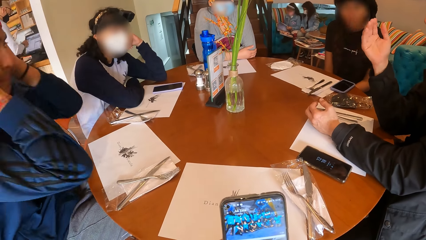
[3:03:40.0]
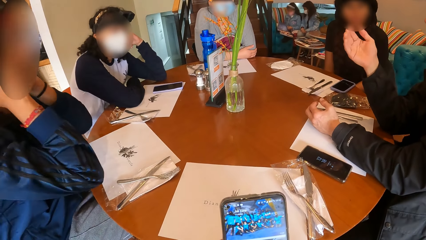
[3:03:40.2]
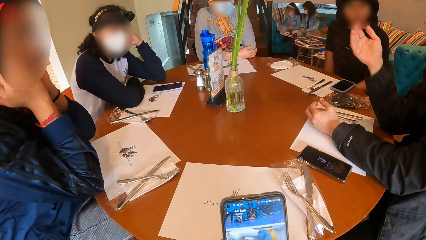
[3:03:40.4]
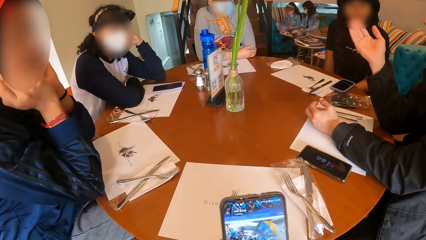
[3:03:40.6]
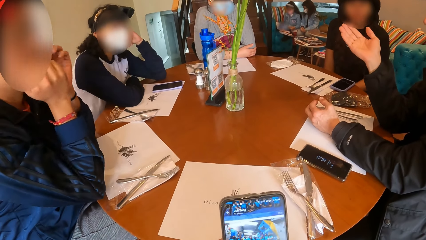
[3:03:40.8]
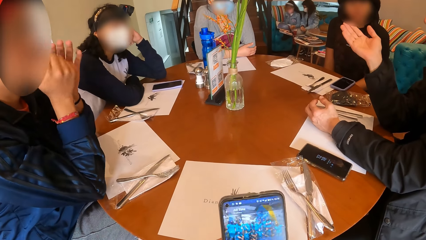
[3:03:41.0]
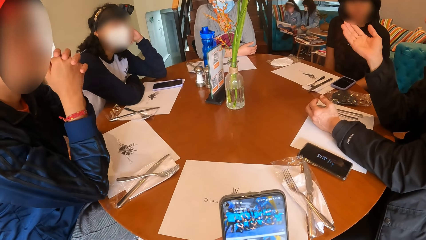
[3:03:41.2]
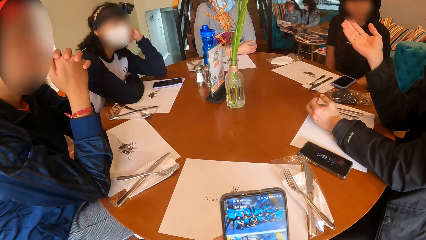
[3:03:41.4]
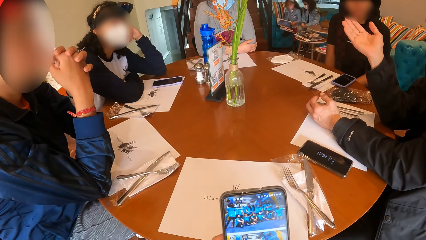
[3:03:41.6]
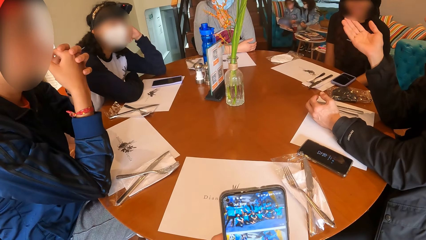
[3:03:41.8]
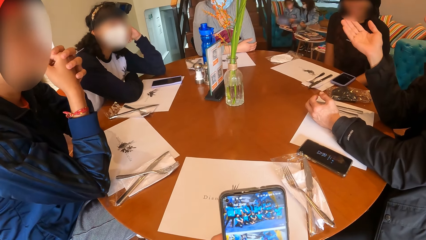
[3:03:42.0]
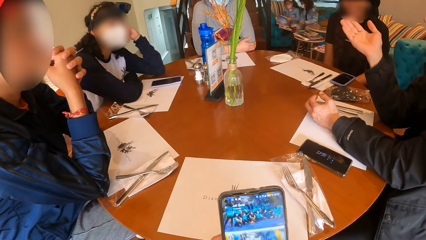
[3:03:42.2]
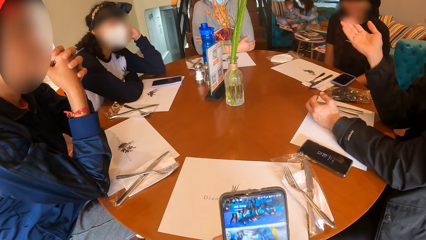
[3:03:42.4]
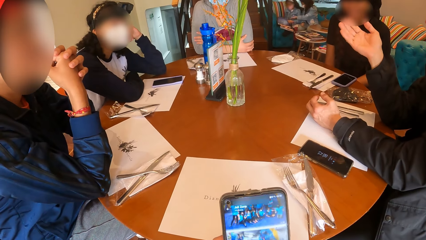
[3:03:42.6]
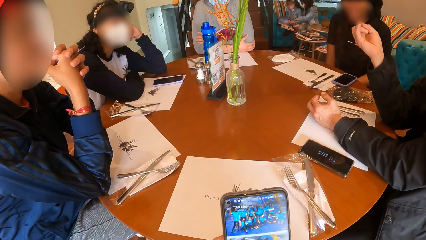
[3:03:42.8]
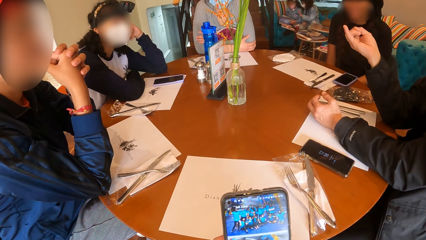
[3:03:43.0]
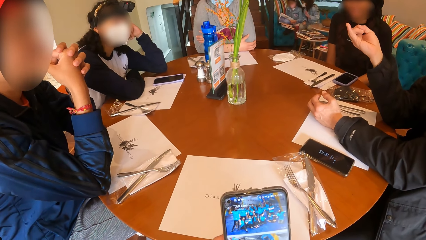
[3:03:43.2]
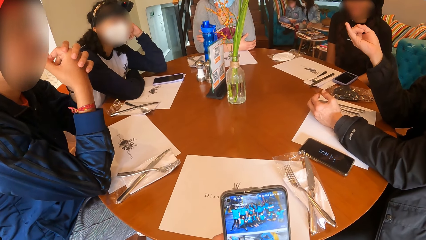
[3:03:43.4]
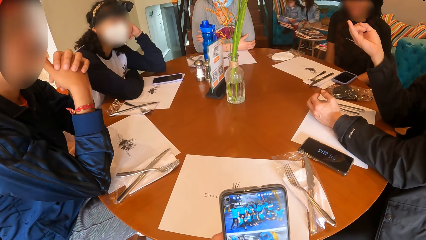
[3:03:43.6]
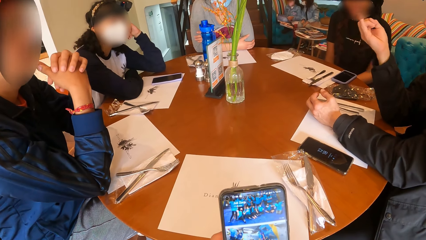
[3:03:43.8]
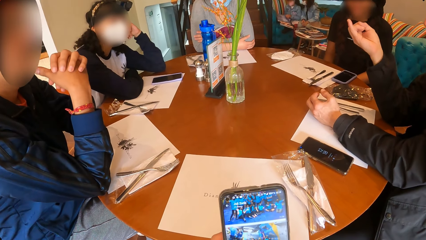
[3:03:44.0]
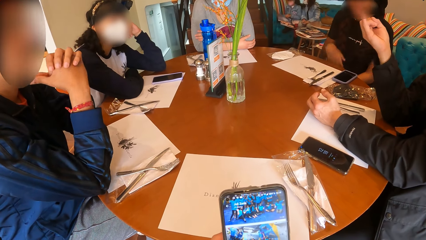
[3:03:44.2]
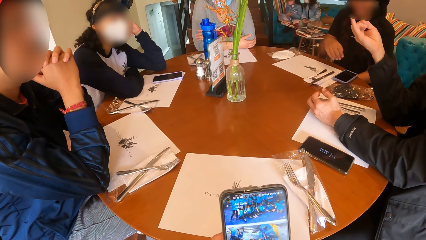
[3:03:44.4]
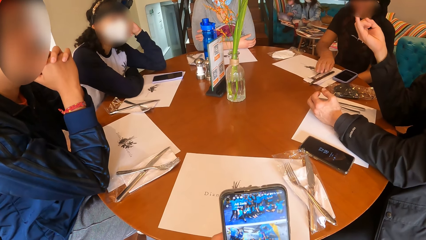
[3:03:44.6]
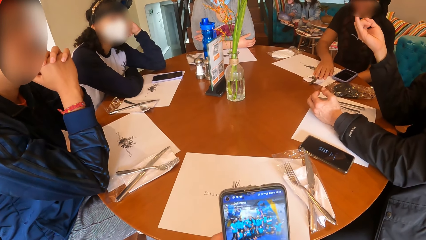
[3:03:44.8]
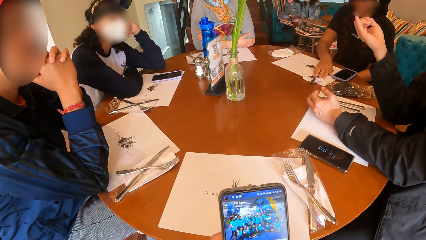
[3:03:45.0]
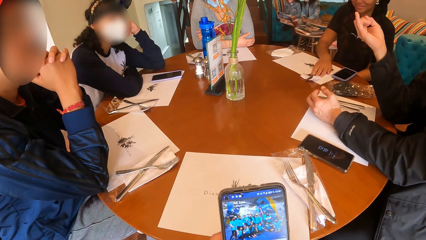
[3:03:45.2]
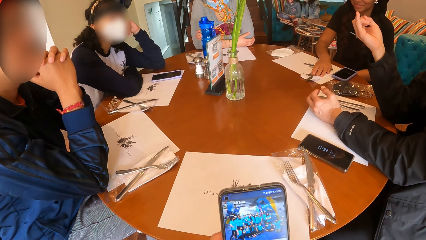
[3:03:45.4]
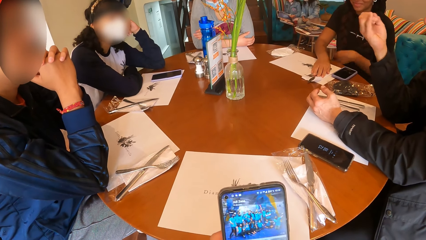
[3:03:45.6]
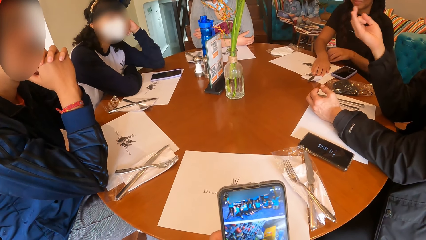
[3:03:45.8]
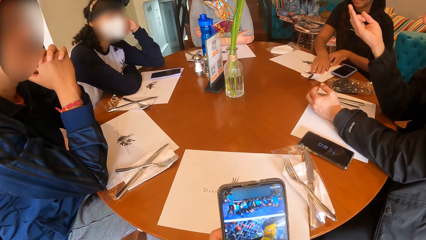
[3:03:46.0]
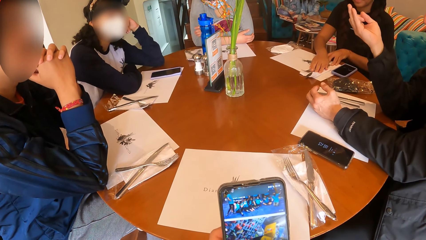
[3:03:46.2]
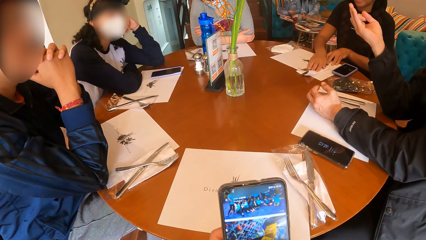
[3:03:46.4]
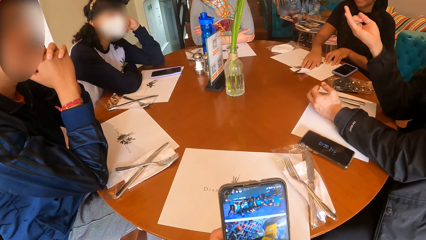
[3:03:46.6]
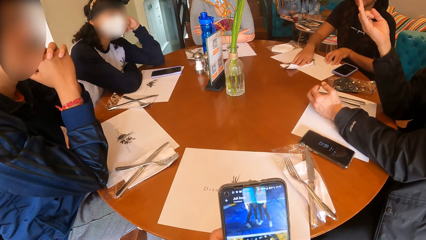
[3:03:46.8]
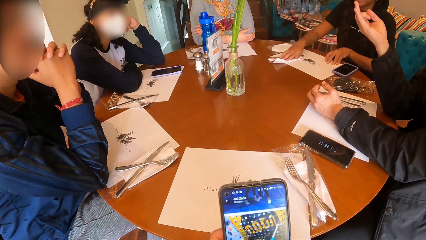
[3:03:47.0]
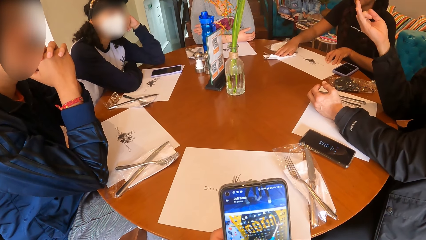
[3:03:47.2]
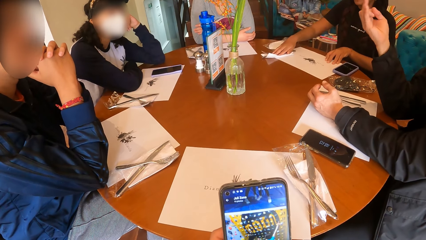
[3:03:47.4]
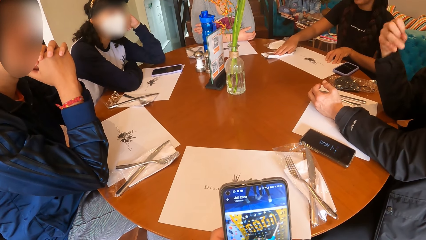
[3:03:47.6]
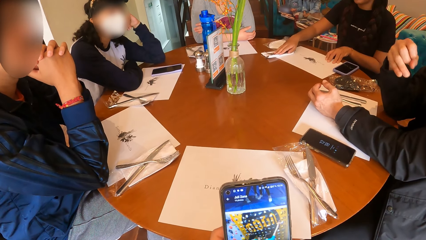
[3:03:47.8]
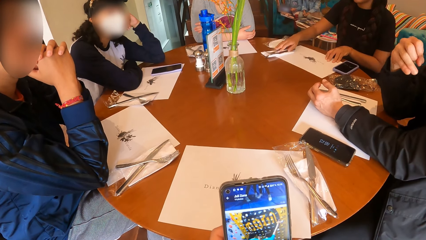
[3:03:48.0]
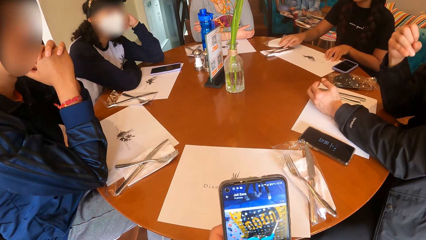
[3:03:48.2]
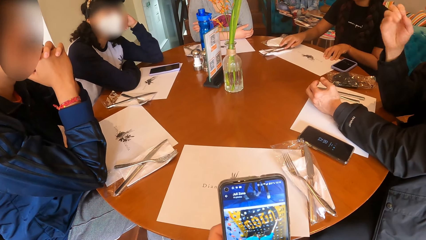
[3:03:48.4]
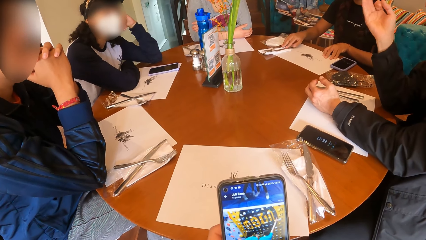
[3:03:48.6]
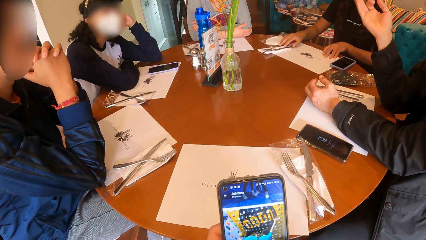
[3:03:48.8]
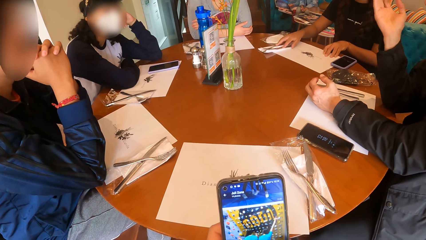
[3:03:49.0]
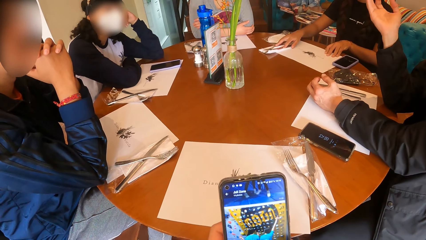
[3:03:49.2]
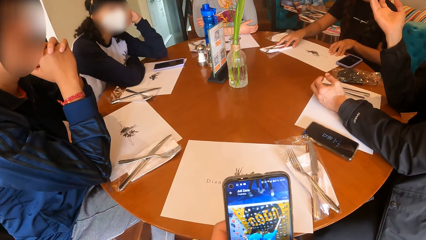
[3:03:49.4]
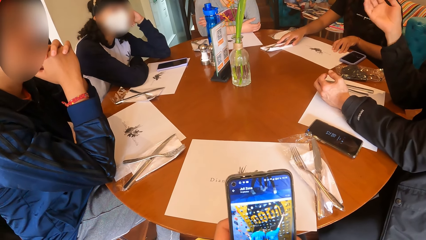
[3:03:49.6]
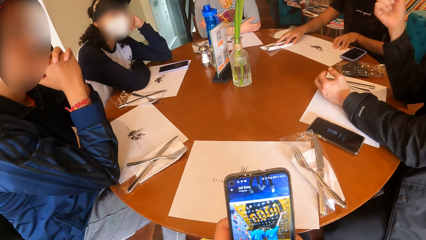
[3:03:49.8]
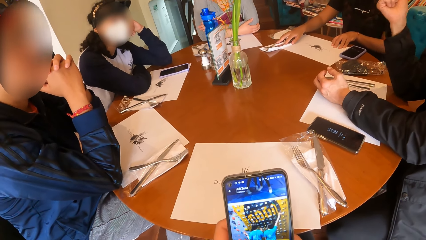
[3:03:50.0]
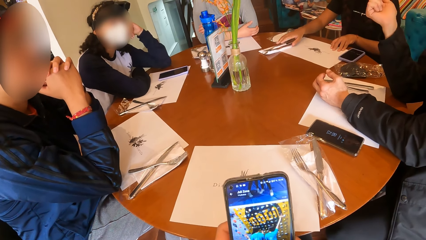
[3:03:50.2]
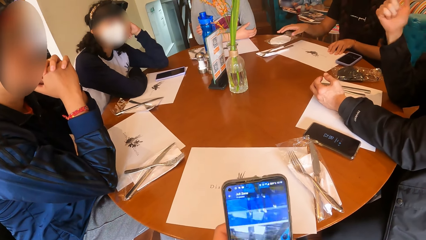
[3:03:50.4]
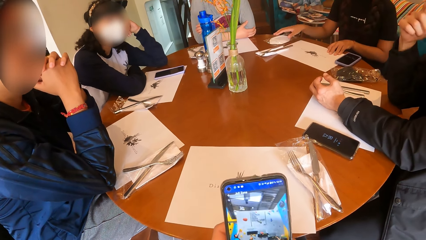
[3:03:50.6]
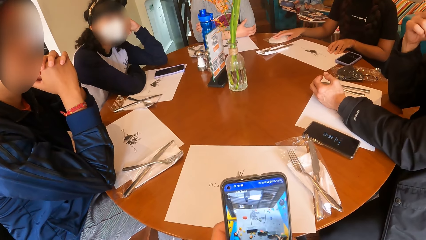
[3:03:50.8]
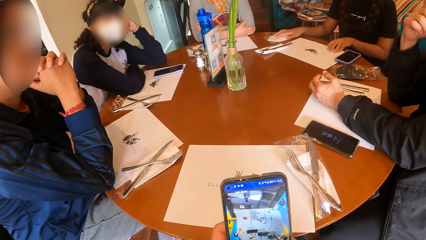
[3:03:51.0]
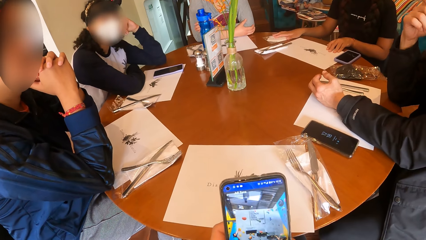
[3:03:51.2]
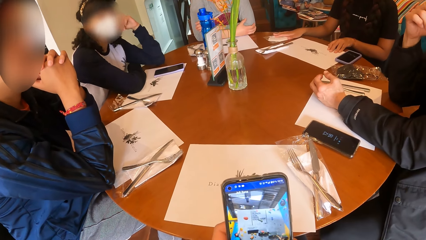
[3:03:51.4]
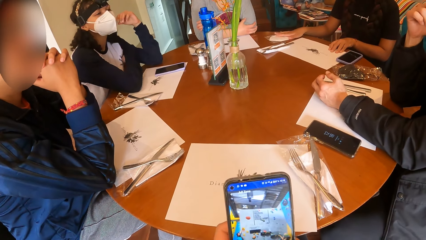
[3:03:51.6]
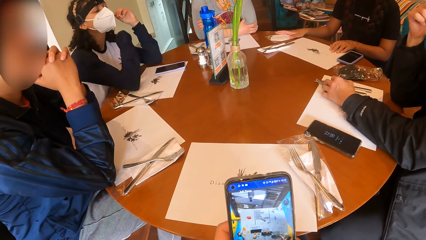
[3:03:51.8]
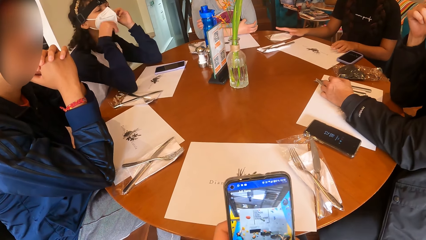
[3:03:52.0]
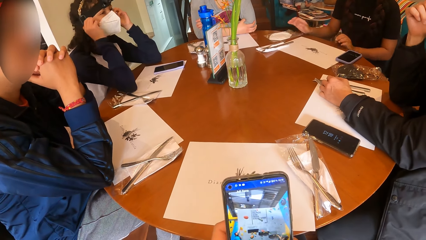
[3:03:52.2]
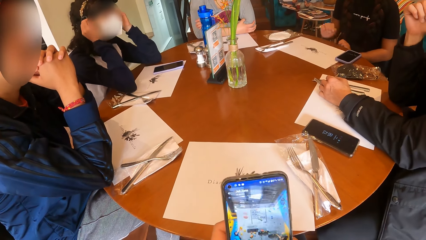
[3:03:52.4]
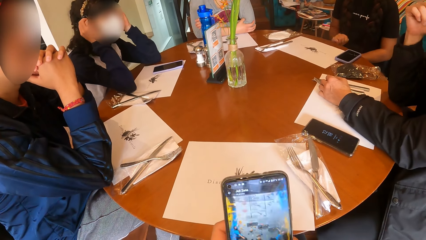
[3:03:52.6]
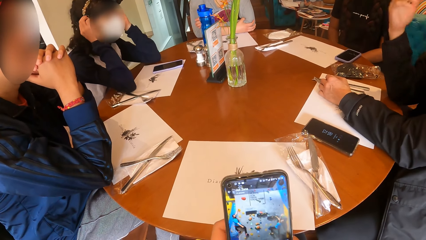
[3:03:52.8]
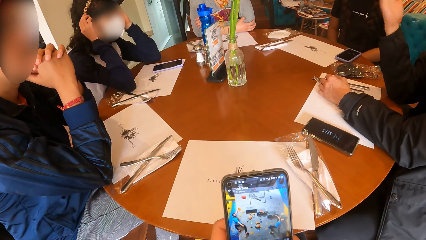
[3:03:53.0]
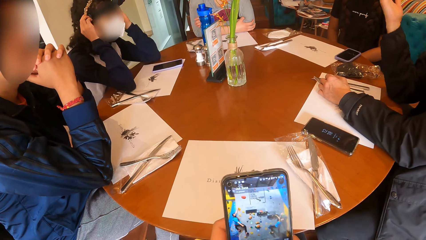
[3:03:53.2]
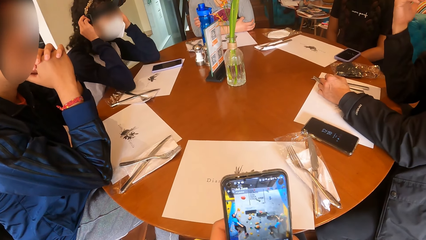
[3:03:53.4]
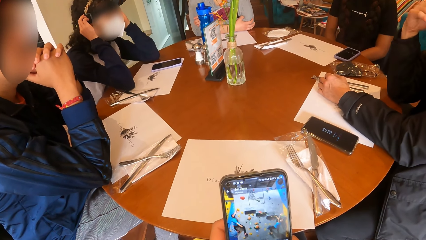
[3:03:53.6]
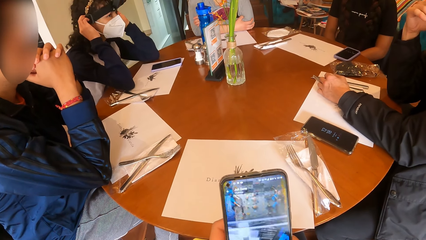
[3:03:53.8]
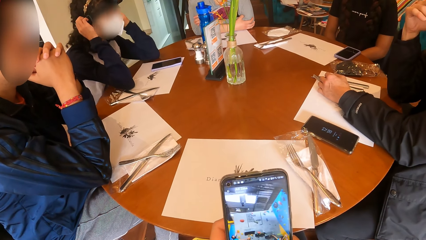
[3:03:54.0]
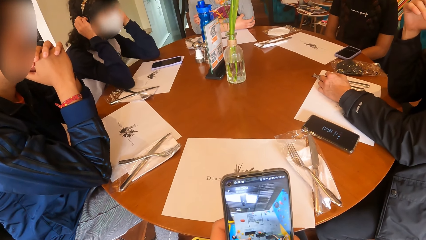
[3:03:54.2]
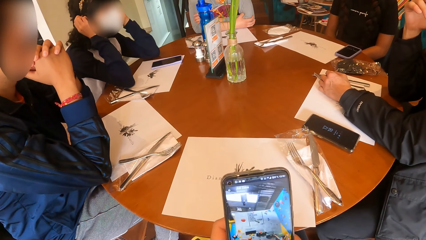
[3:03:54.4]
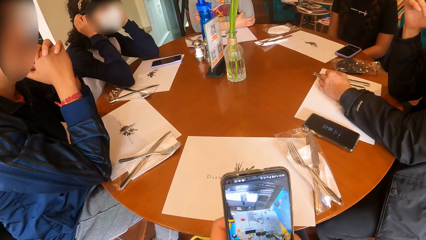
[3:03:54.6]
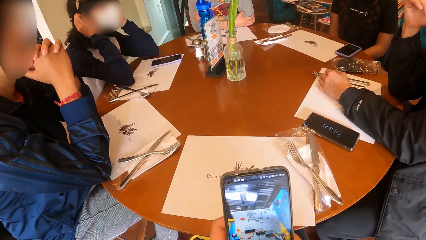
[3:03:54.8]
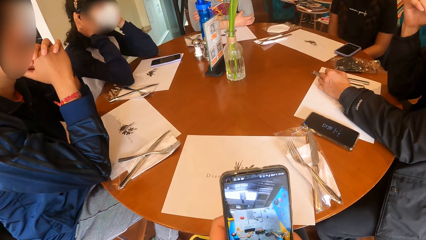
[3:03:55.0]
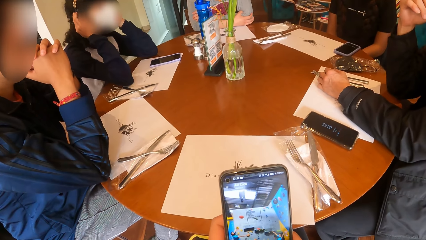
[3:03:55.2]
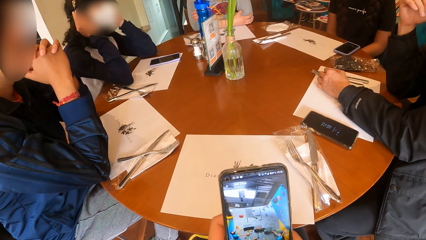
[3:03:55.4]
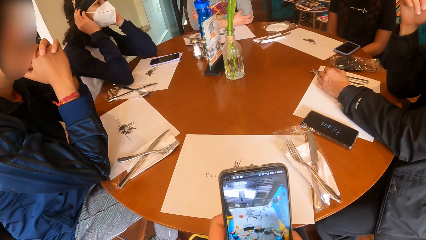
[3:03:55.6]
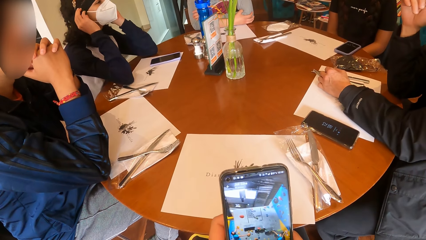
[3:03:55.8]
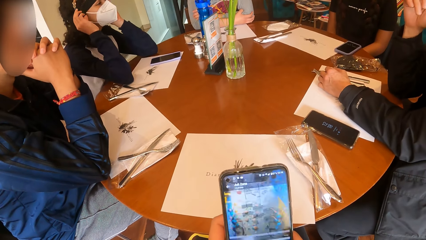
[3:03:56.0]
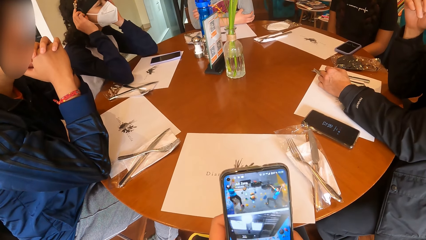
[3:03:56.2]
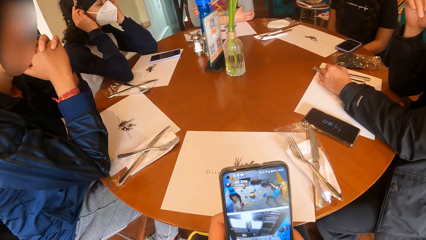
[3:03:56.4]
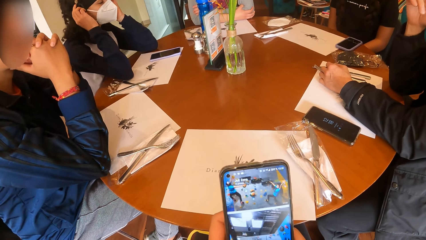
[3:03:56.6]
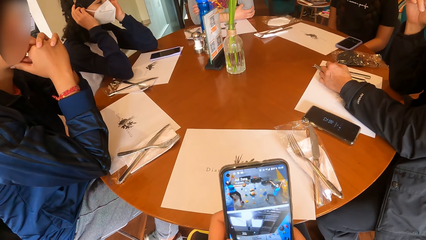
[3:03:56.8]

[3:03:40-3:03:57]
A man rests his hands on the table. A woman adjusts the placemat on the table with her right hand. The woman adjusts the placemat with her hands. The woman moves the cutlery on the placemat with her right hand. The woman adjusts the polythene bag on the table with her right hand. Another woman adjusts the strap on her head with her hands. Another man makes hand gestures with his right hand.
